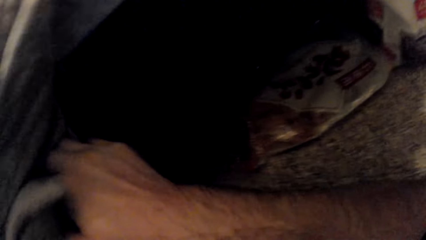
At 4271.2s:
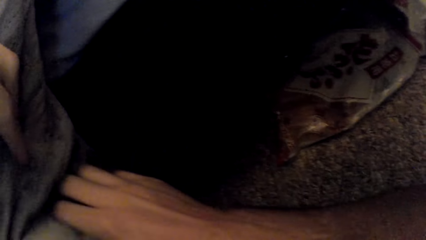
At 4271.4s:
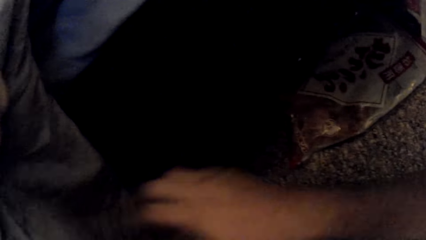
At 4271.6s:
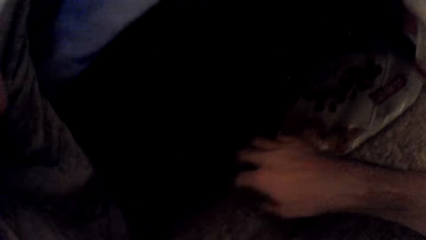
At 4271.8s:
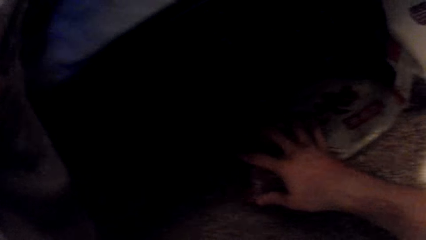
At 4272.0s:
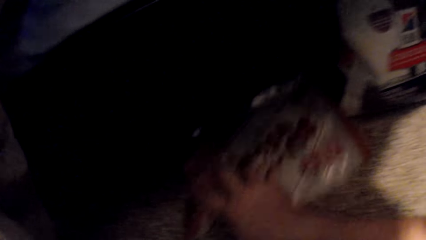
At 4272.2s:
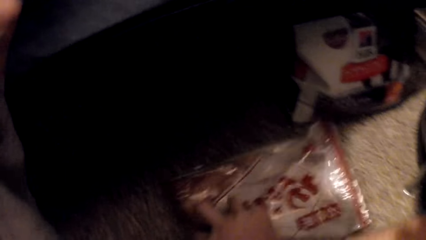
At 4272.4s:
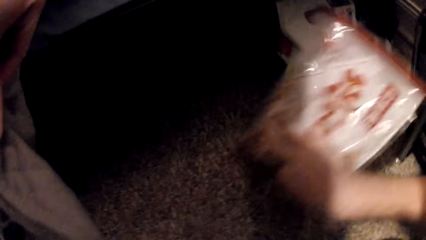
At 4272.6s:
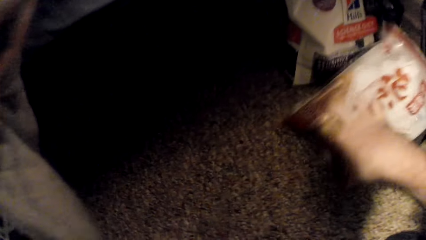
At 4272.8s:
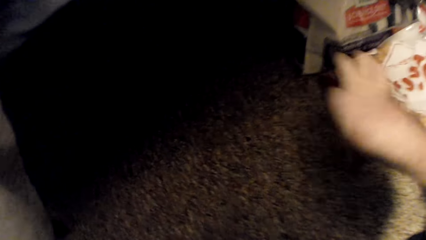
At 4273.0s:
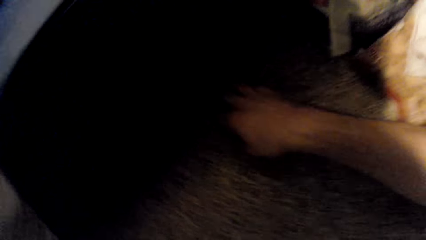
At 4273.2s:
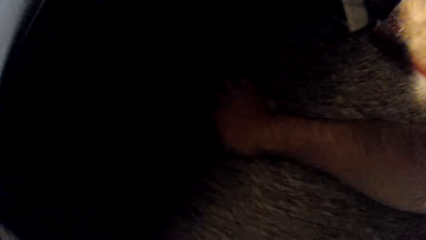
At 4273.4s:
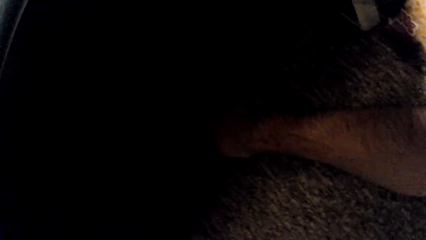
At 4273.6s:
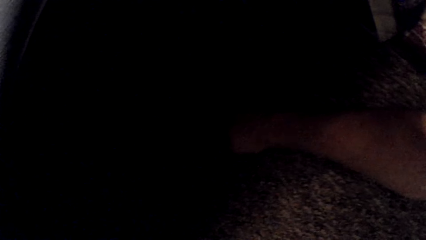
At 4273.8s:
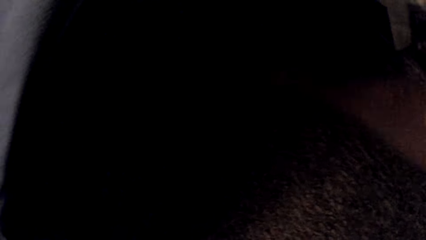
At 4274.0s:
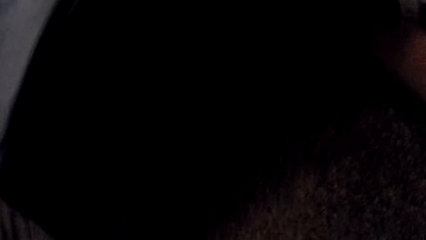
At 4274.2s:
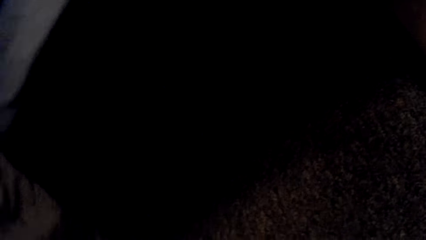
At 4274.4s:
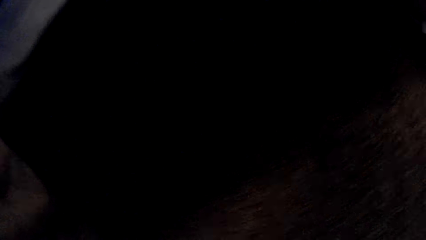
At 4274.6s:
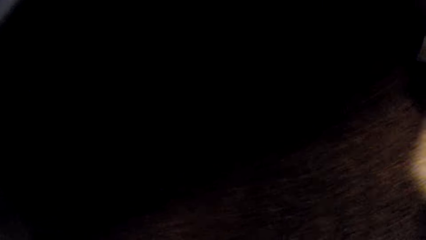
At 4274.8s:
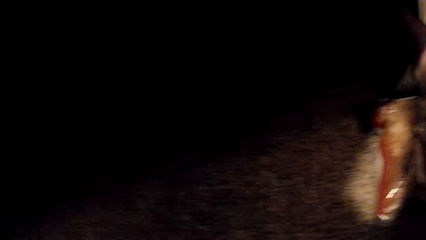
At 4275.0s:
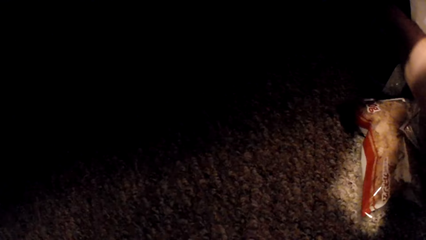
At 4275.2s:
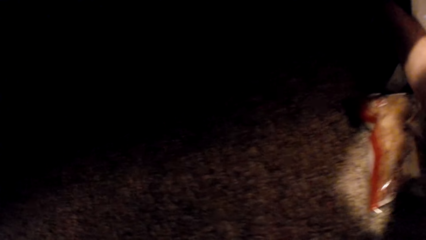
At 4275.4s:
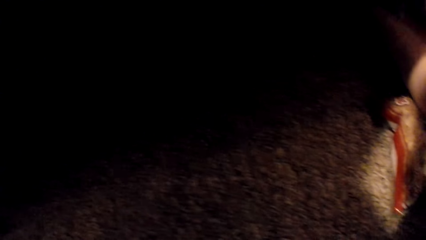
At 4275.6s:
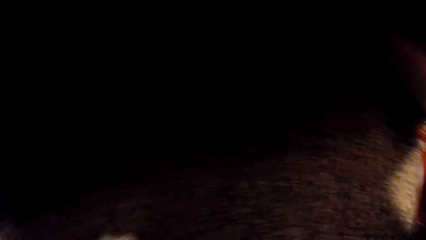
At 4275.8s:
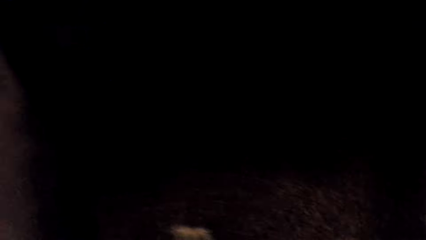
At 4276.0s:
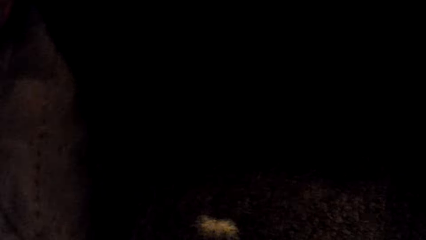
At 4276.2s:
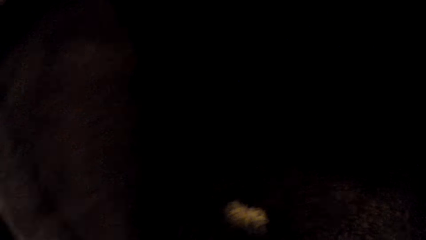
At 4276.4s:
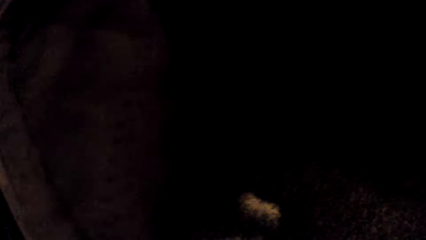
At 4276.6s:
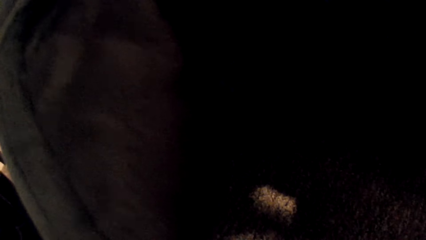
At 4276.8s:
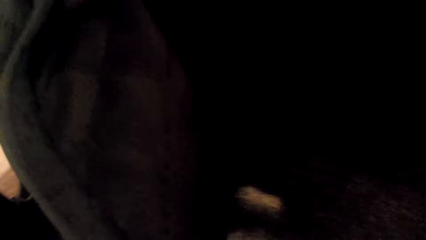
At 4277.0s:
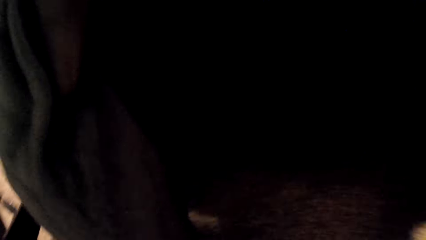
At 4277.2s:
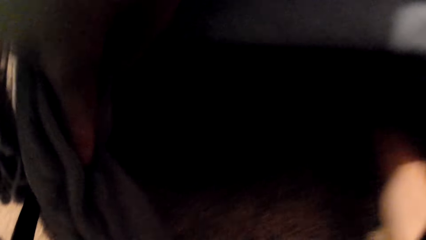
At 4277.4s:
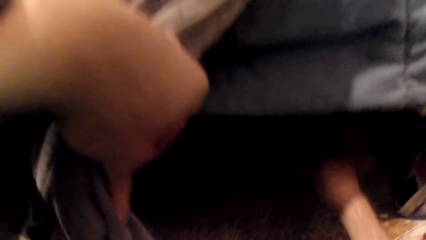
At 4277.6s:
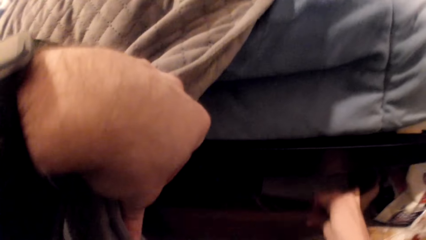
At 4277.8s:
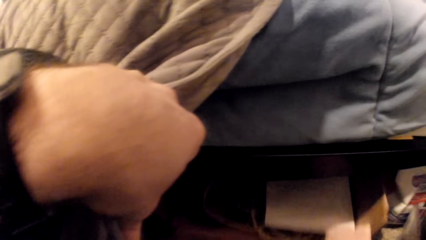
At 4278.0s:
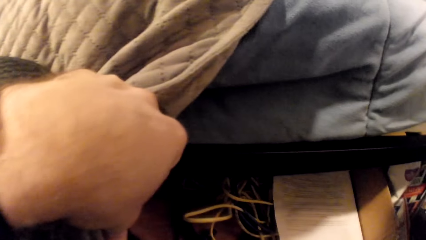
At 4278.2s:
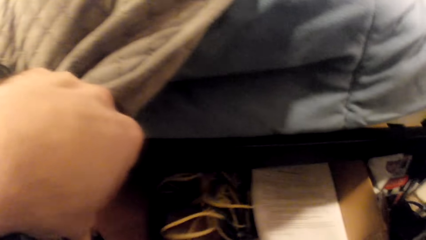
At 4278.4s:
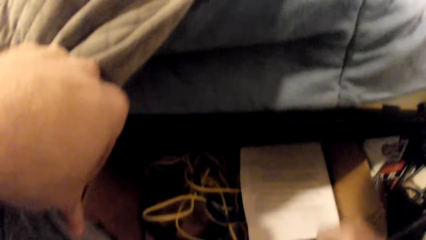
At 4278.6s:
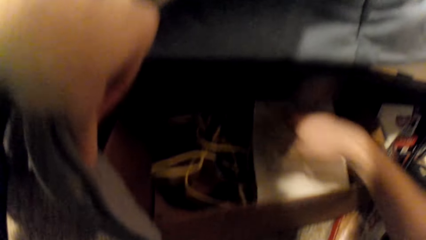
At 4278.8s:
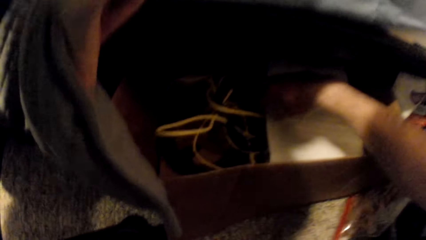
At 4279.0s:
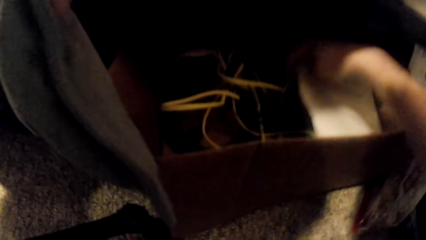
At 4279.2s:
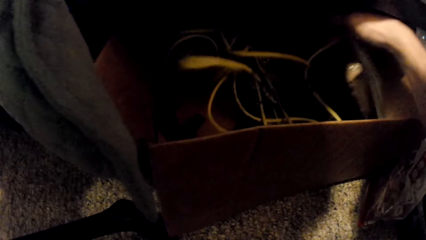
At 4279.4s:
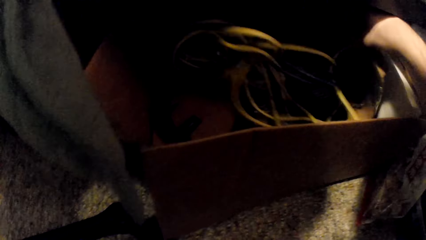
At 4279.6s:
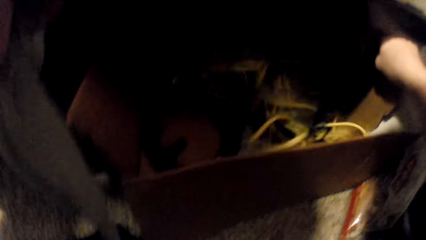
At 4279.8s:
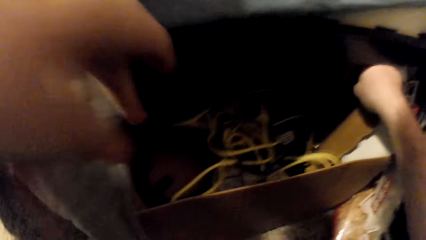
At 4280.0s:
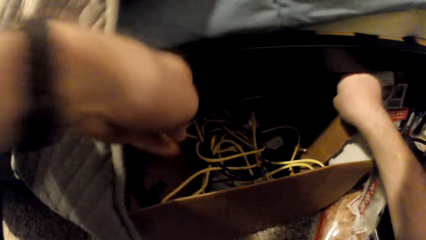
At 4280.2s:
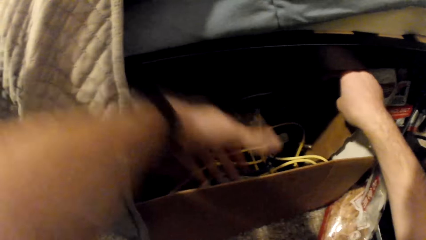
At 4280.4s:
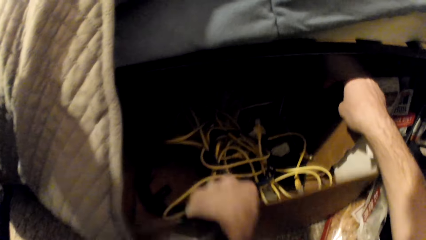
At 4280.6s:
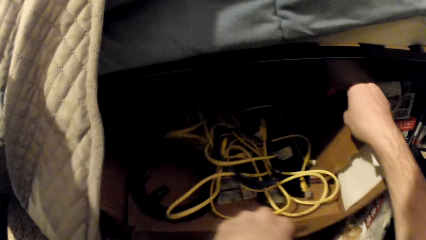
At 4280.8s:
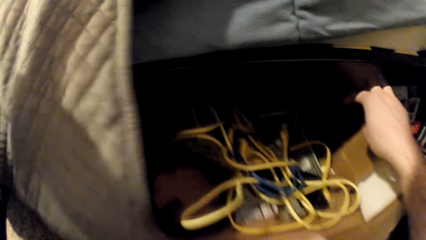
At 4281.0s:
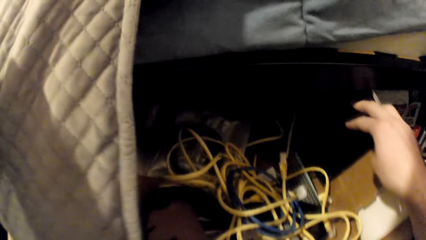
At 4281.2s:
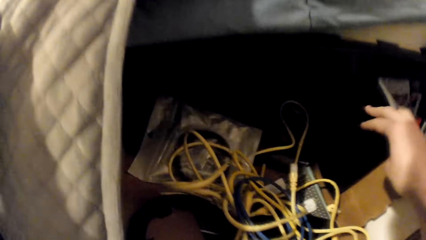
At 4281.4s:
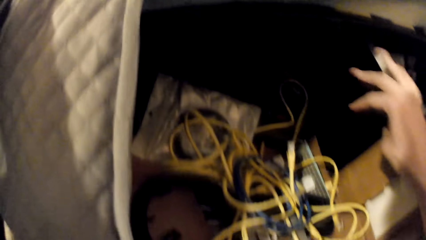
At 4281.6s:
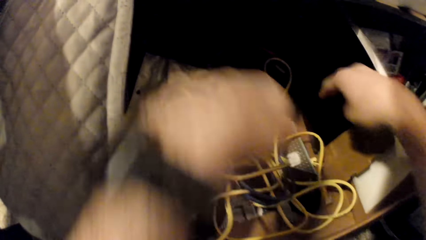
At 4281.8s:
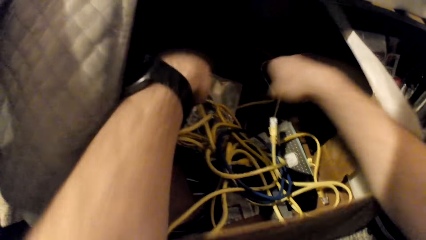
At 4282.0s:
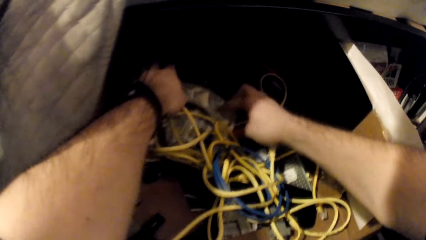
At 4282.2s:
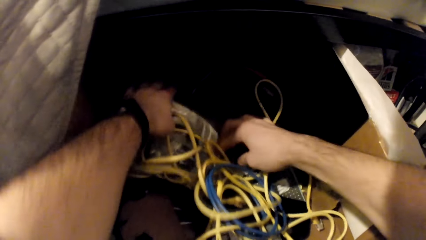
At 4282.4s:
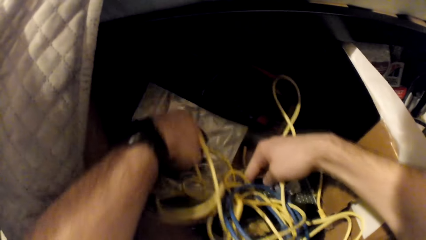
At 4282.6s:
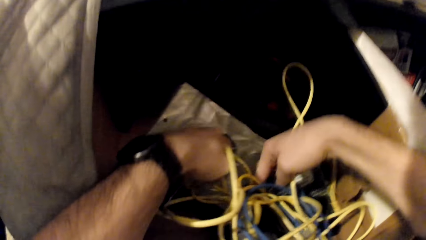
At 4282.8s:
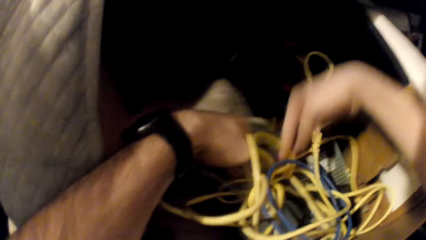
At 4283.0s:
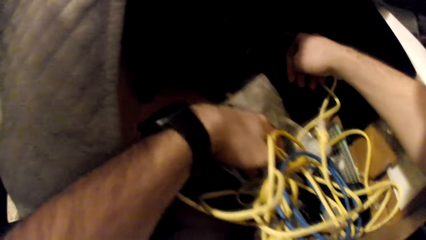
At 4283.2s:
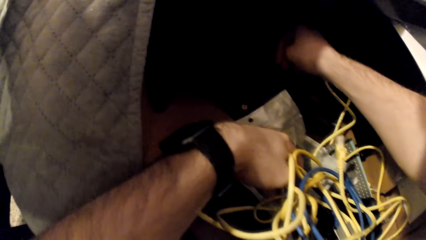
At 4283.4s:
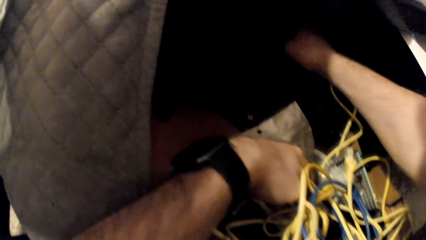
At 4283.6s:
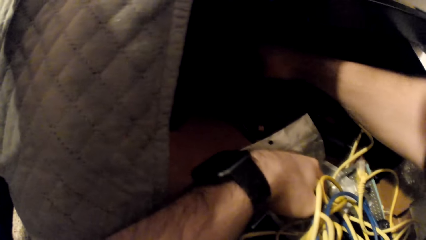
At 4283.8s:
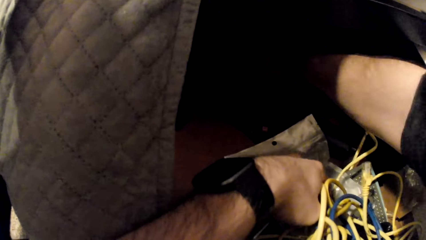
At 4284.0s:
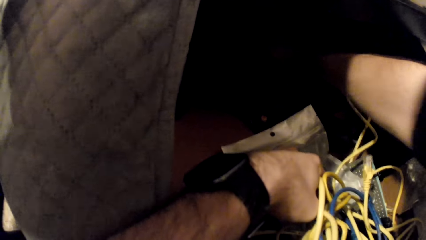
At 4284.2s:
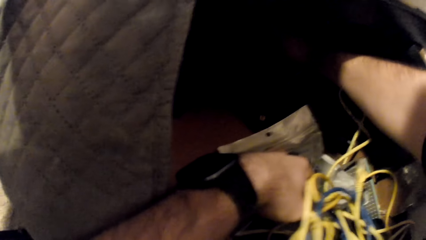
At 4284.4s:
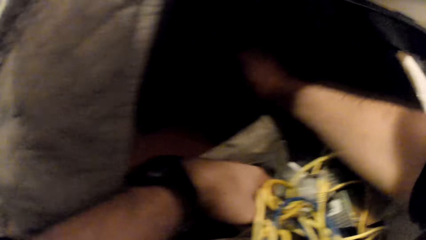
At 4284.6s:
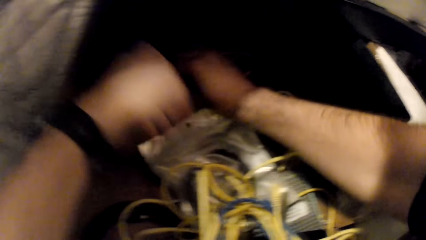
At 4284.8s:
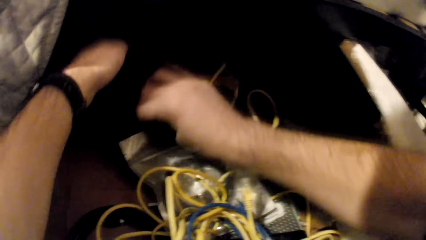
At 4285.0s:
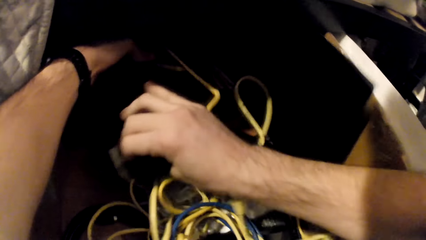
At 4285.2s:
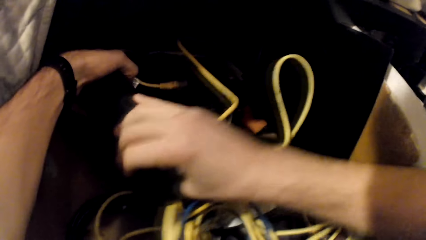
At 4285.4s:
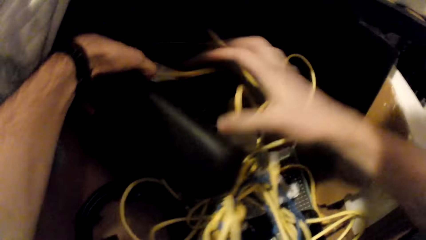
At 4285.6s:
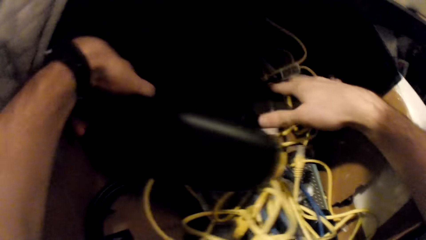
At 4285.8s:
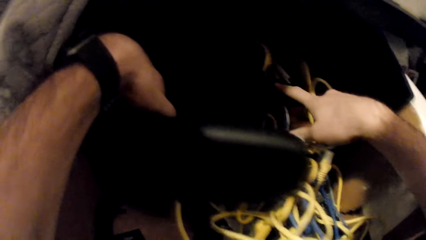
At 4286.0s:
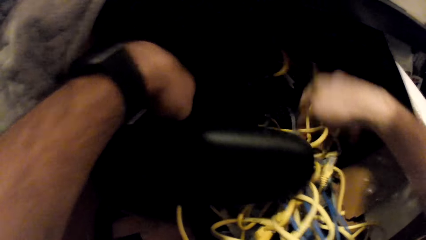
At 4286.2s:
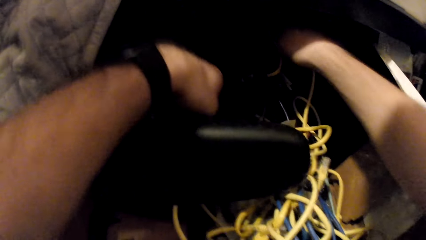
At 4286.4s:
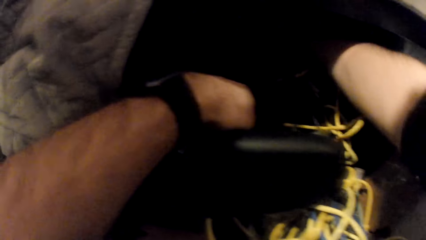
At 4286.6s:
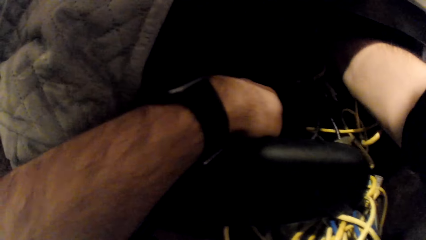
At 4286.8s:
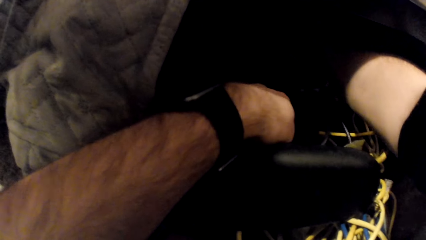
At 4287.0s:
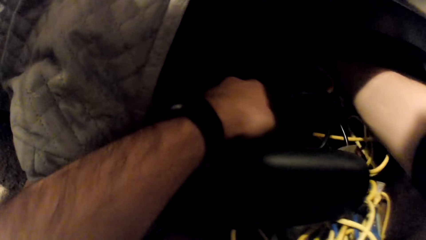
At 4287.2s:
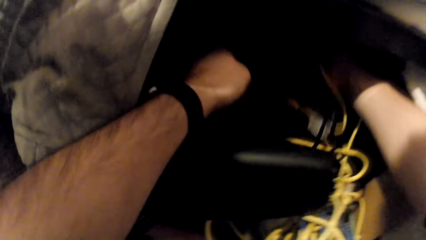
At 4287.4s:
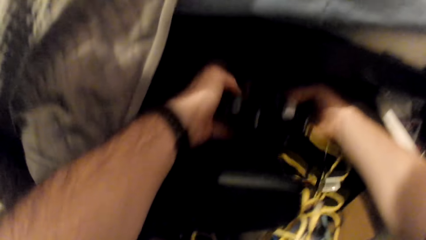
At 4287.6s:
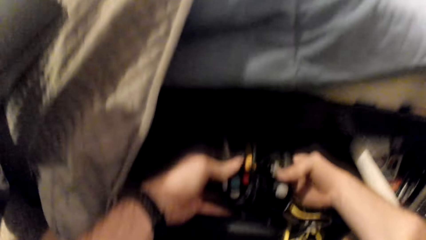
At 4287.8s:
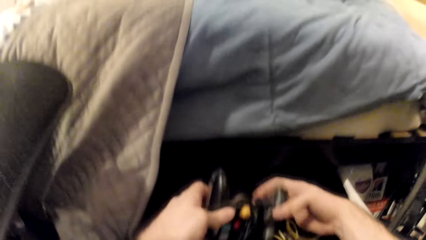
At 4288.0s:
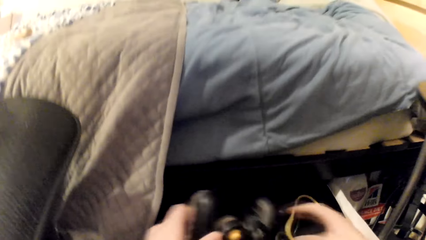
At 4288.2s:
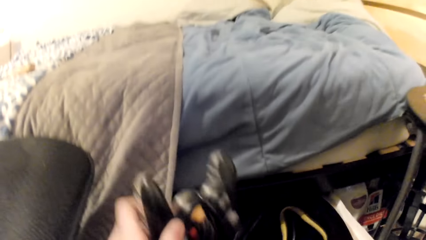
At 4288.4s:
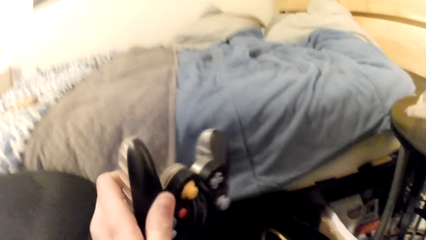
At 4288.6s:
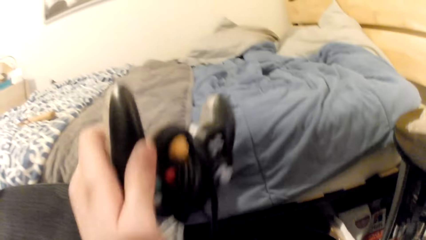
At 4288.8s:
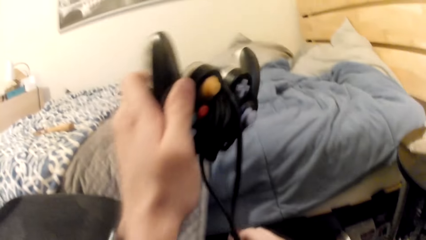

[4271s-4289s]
The camera wearer adjusts a bedsheet with his right hand. He opens the beddings. He clutches the bedsheet with his left hand. He moves a packet of crisps aside with his right hand. He searches under the bed with his right hand. He pulls out a carton with his right hand. He opens a drawer. He shifts a cardboard aside inside the carton with his right hand. He searches the drawer. He pulls one edge of the carton with his left hand. He rummages inside the carton with both hands. He picks up a black game console with both hands.
